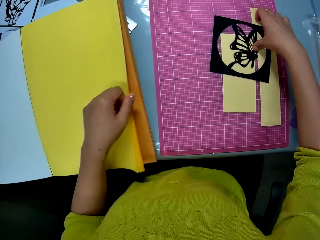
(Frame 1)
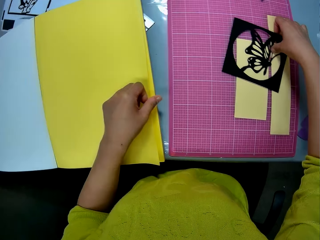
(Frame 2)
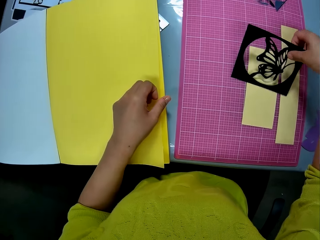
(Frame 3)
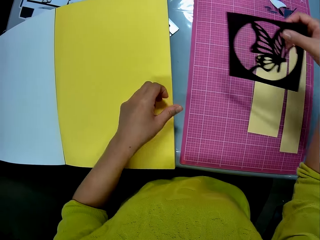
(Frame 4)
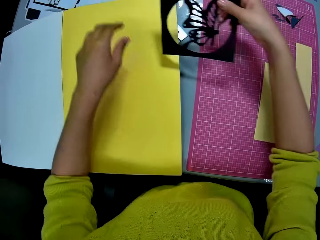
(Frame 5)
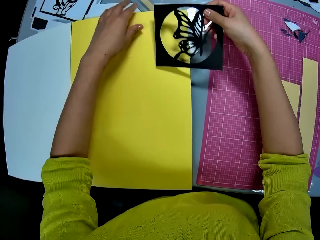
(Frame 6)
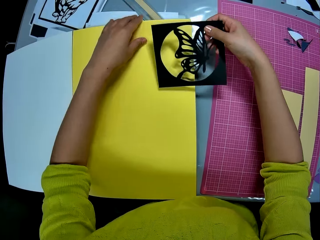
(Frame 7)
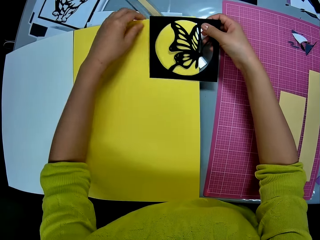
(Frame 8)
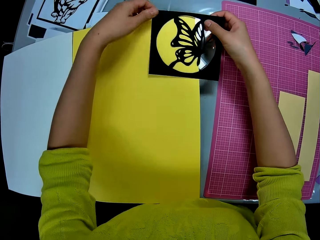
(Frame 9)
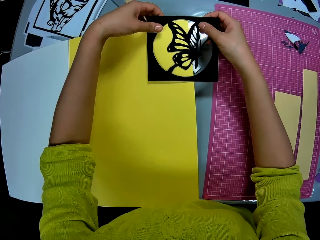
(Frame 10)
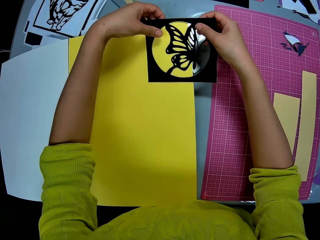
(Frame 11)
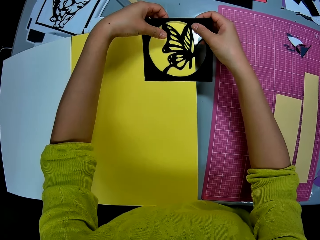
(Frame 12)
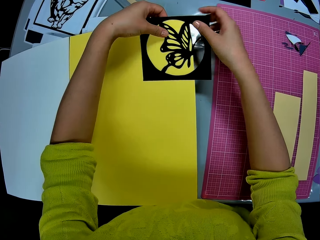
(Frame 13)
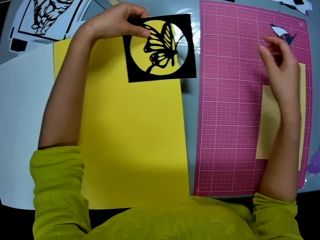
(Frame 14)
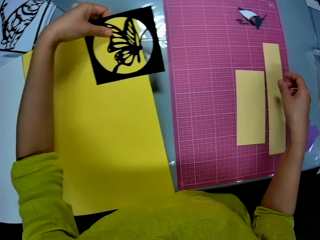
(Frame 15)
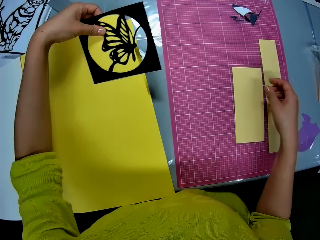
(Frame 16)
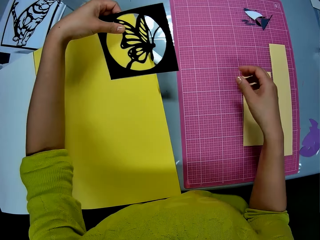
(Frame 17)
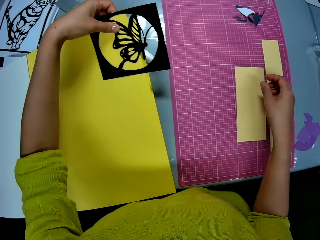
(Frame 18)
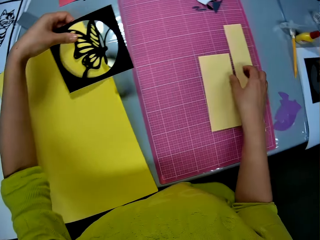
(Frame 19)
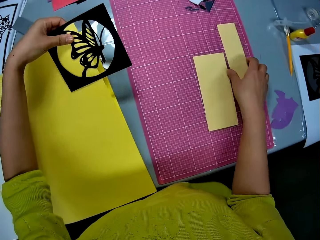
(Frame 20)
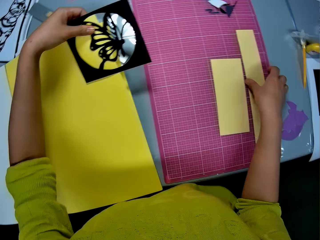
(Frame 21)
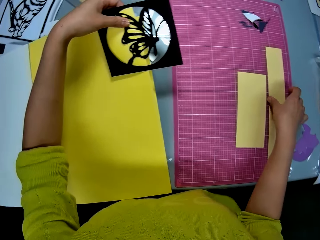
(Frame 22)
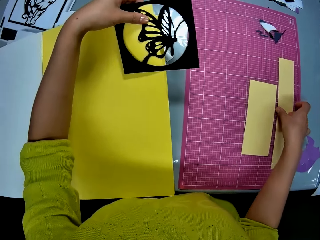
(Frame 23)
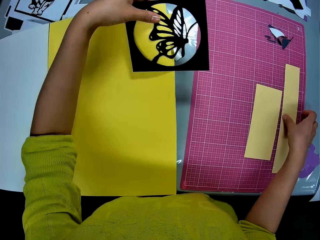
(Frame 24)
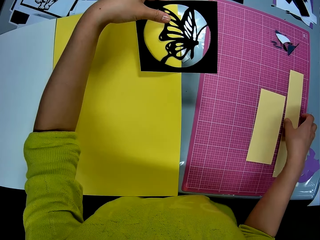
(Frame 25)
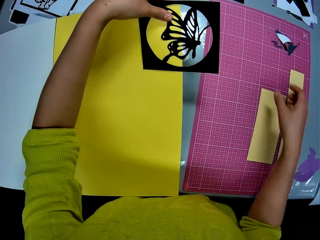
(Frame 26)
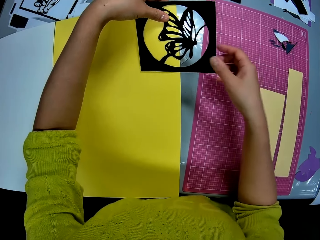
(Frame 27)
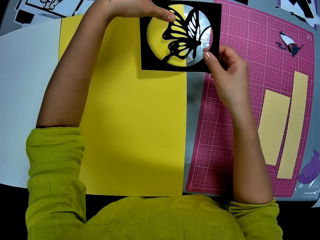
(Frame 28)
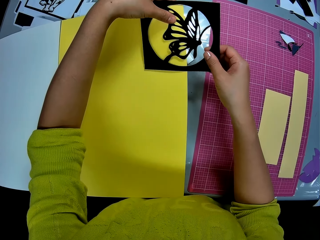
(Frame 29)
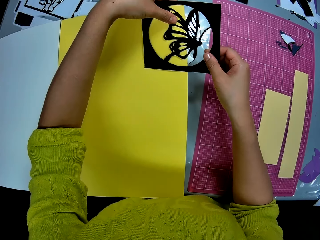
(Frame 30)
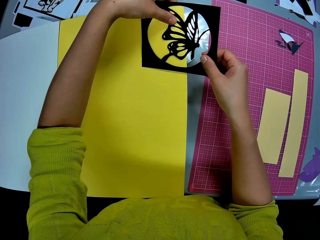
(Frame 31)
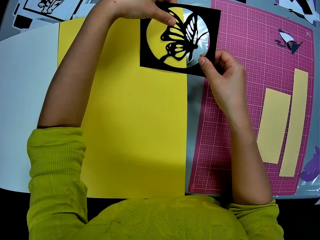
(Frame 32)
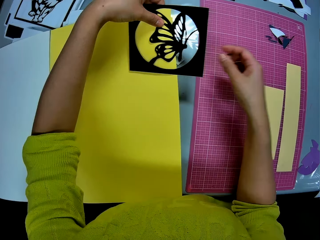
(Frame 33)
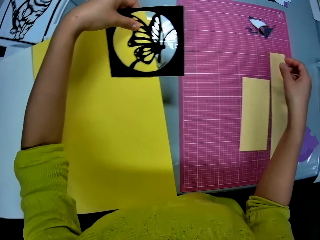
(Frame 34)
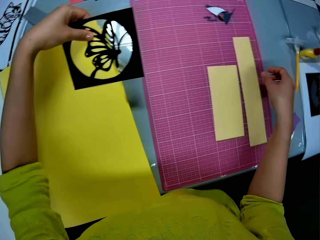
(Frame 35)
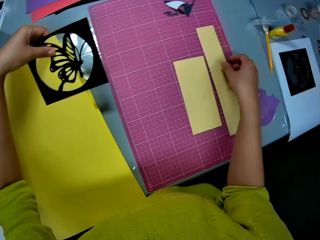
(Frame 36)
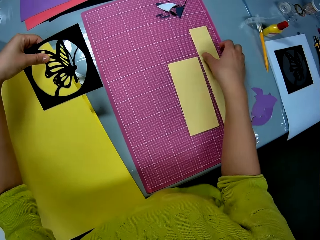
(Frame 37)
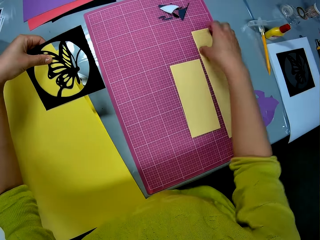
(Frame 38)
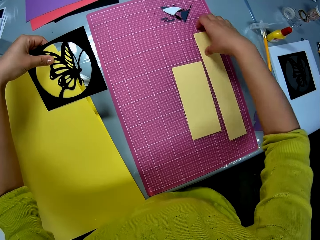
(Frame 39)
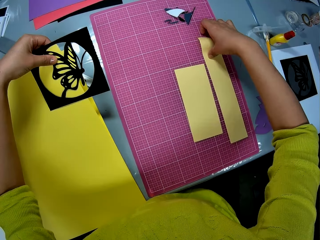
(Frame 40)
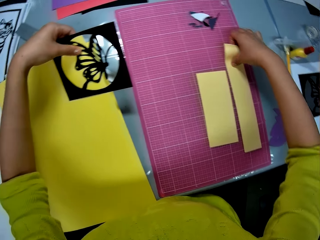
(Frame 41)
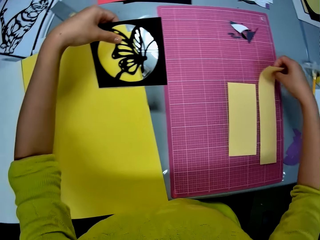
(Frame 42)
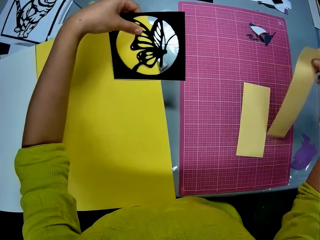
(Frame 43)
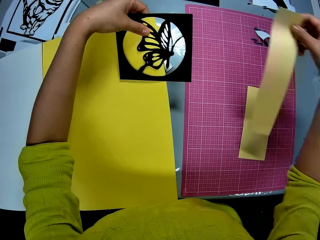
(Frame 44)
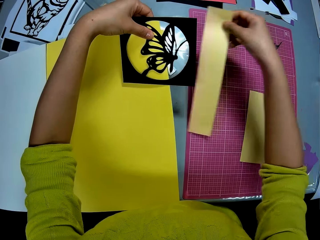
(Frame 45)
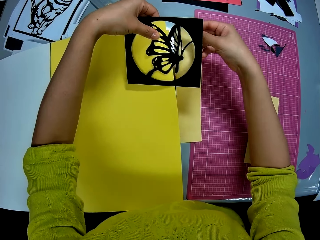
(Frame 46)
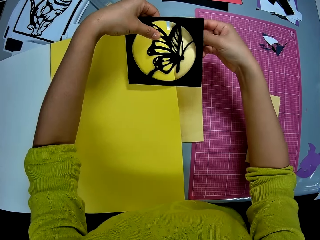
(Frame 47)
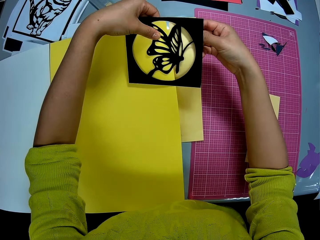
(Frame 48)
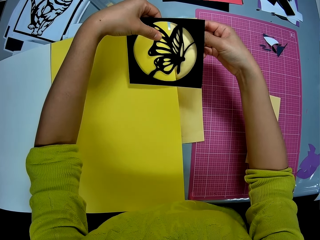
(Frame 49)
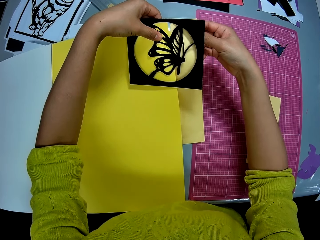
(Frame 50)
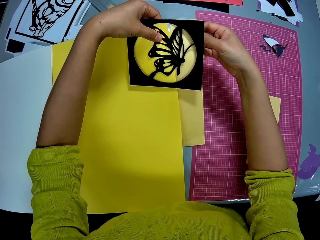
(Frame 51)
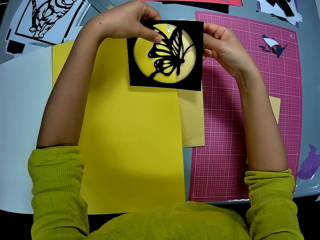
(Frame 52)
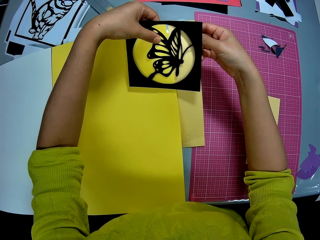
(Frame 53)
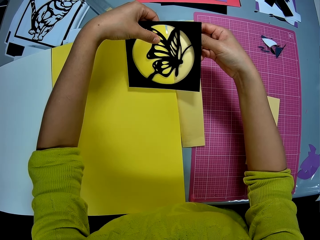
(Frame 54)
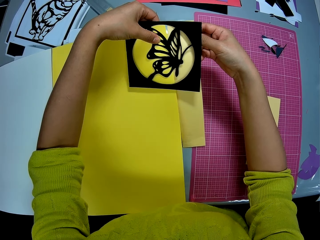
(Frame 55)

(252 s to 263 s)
The camera wearer picks up the butterfly shaped paper from the table. She places the butterfly shaped paper on the eco-pulp-recycled paper. She touches the piece of cardstock with her right hand and adjusts the butterfly shaped paper on the eco-pulp-recycled paper. She picks up the piece of cardstock from the table and places the piece of cardstock beneath the butterfly shaped paper.

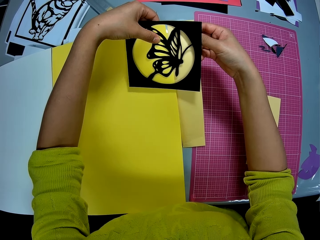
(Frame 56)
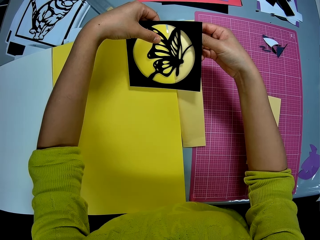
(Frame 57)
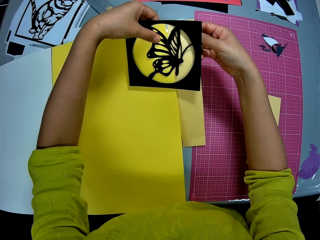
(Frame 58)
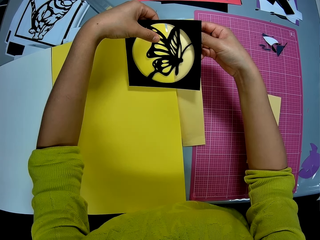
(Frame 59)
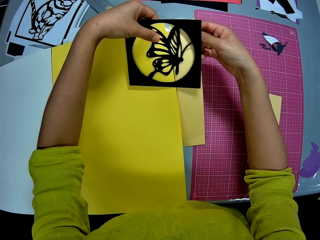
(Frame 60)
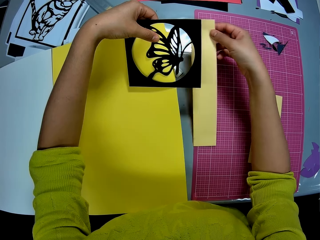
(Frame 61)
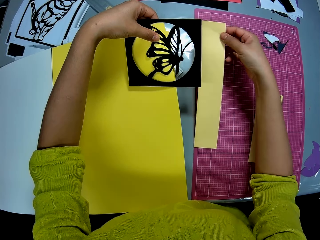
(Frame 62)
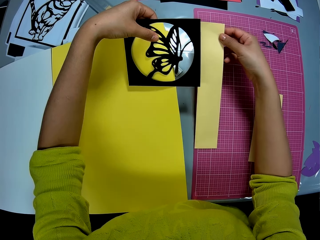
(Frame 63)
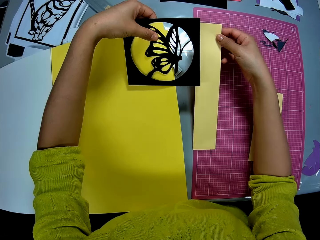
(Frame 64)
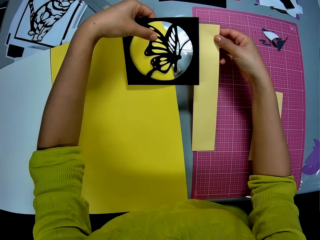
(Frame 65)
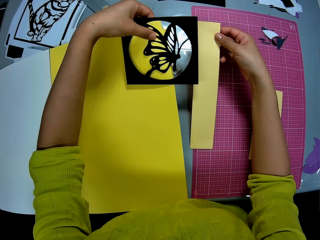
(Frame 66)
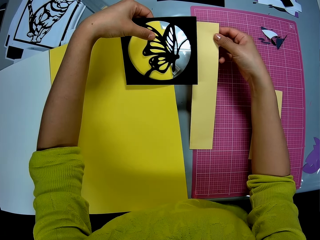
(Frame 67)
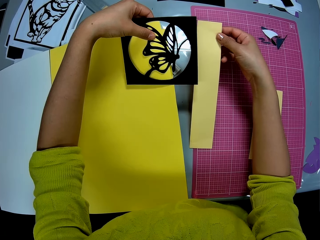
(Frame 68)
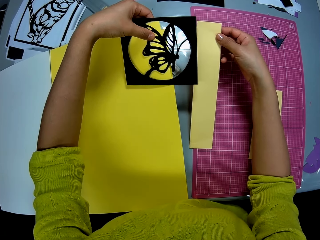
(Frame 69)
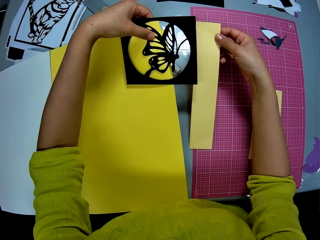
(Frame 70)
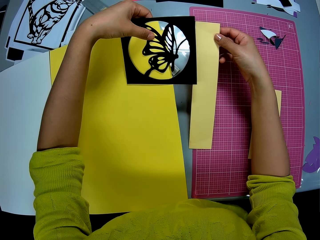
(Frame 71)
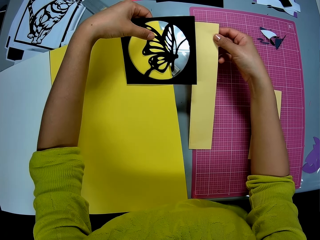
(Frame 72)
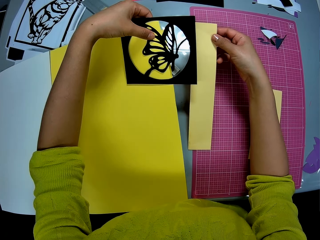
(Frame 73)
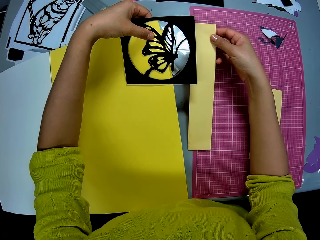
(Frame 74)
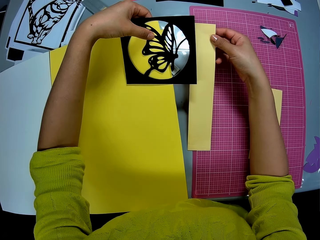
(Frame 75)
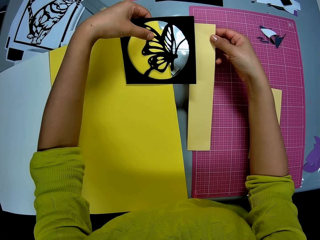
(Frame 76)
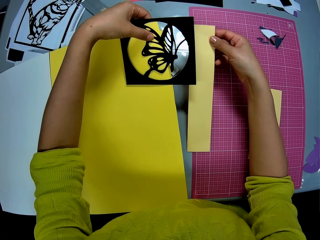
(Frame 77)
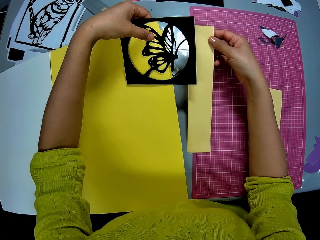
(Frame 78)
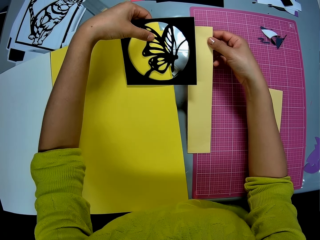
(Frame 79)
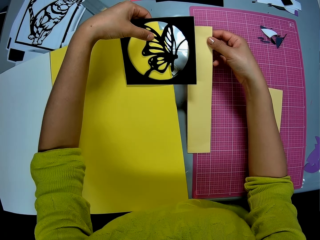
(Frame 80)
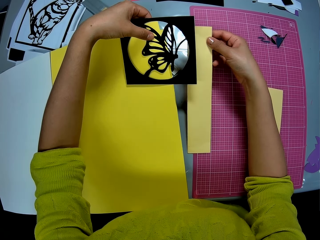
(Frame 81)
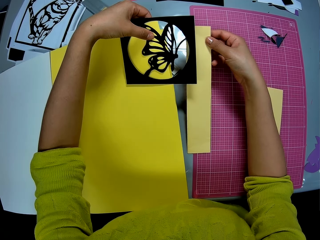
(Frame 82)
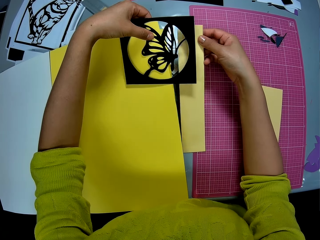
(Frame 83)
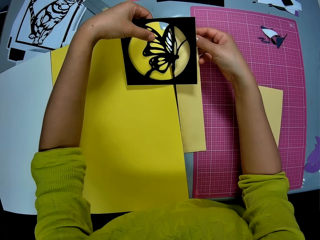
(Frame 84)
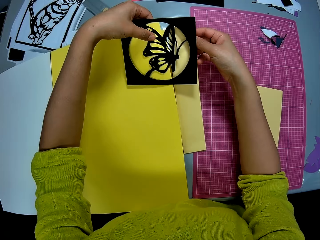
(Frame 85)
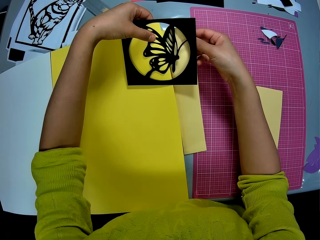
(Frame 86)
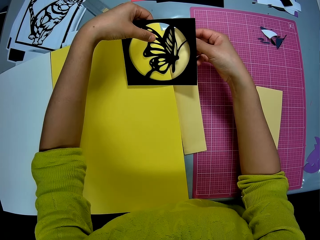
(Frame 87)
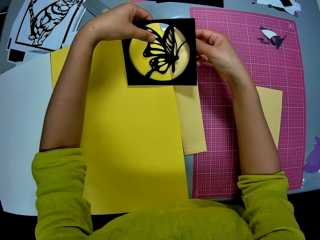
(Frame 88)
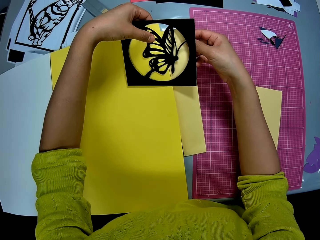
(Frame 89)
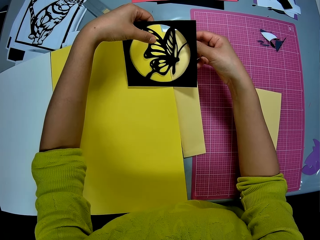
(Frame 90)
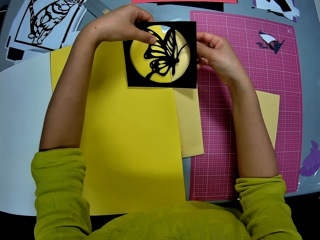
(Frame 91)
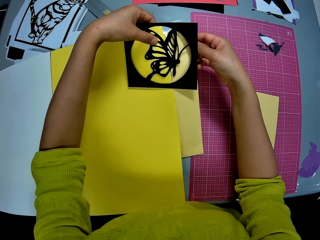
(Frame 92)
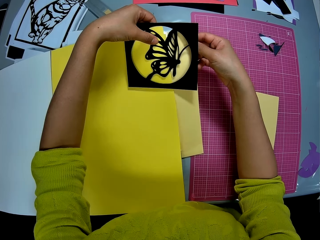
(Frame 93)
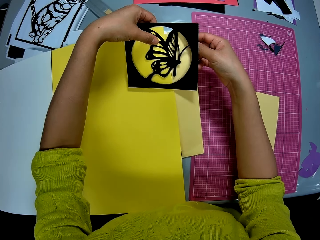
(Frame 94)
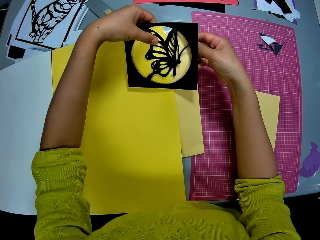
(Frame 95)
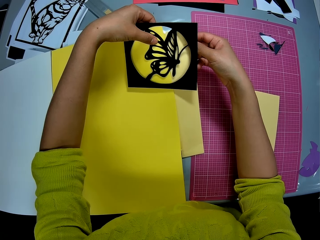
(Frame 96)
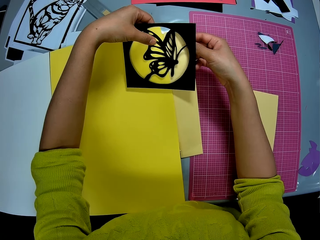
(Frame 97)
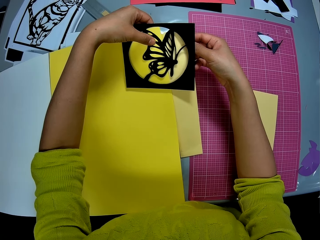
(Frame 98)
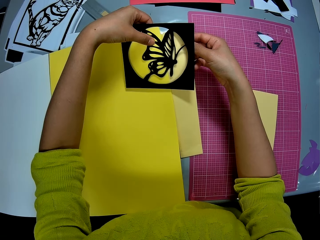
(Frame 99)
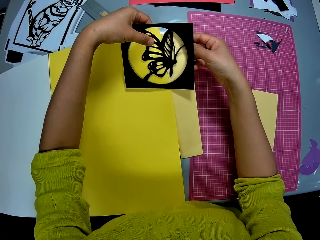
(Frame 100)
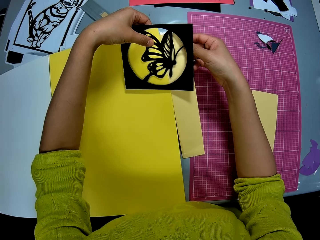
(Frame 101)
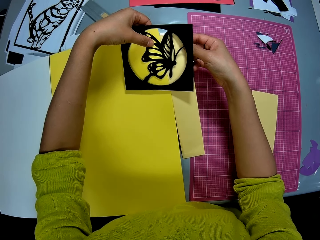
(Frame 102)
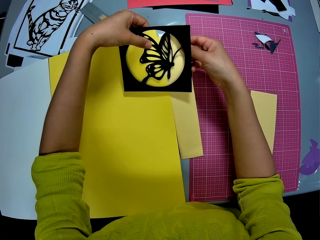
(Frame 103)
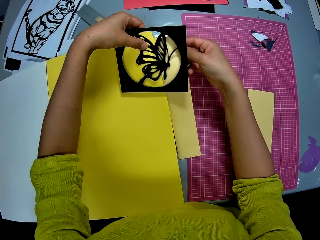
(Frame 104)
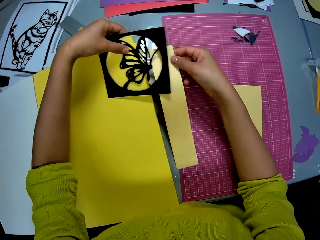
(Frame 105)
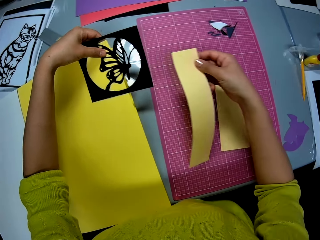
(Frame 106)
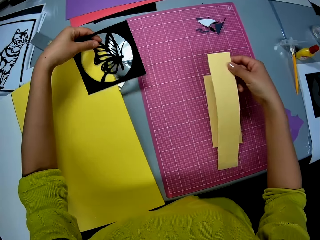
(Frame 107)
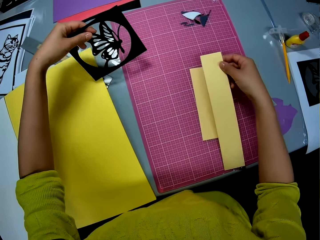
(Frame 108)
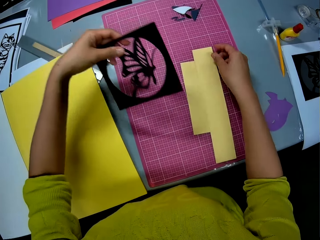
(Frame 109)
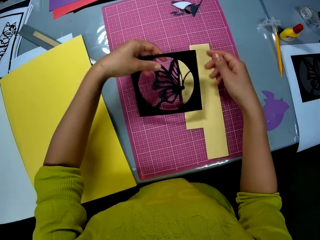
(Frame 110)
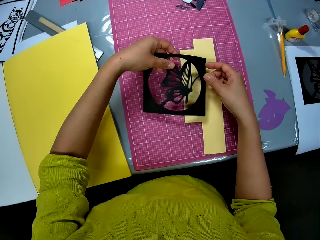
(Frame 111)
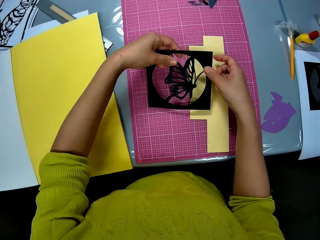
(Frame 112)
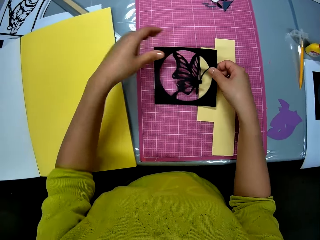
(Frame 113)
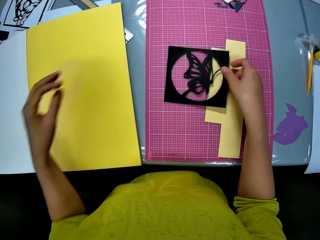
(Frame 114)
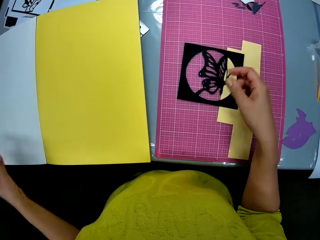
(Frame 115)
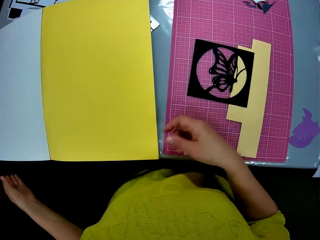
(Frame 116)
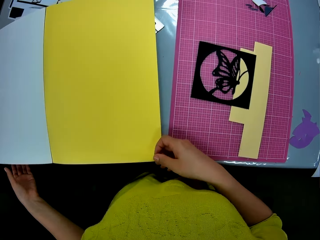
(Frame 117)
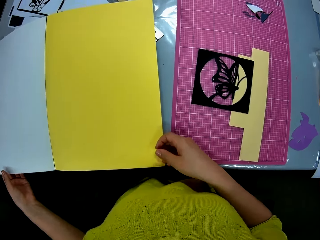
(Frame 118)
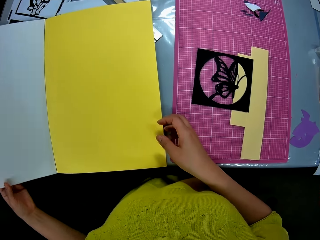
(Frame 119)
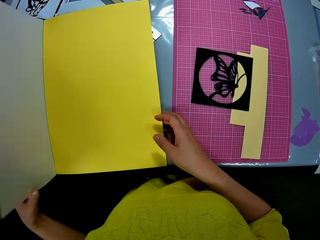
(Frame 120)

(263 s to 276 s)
The camera wearer removes the piece of cardstock from beneath the butterfly shaped paper. She holds the piece of cardstock with her right hand. She places the piece of cardstock beneath the butterfly shaped paper and removes the piece of cardstock from beneath the butterfly shaped paper. She drops the eco-pulp-recycled paper on the table, drops the piece of cardstock on the table, drops the butterfly shaped paper on the table, and closes the book.
